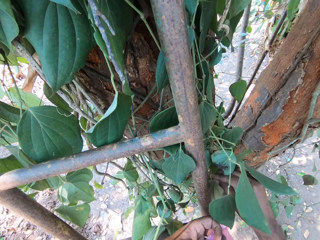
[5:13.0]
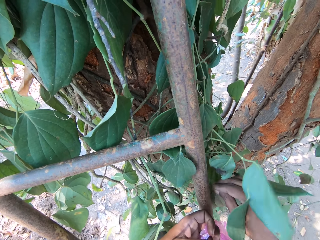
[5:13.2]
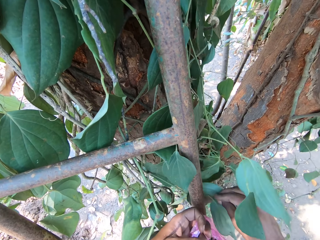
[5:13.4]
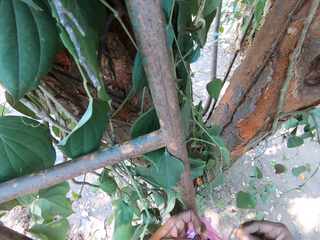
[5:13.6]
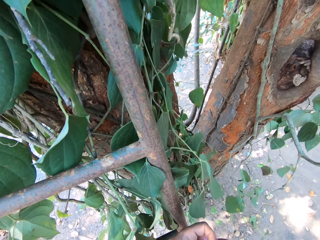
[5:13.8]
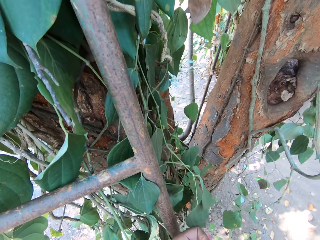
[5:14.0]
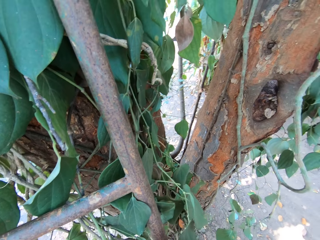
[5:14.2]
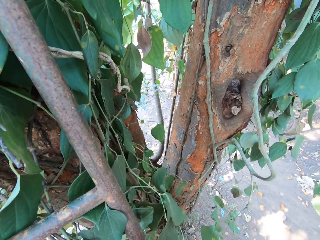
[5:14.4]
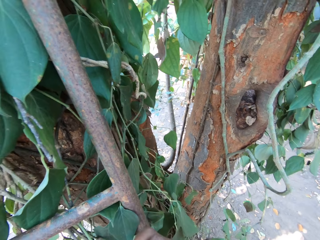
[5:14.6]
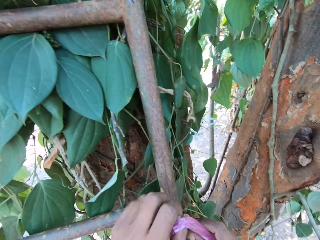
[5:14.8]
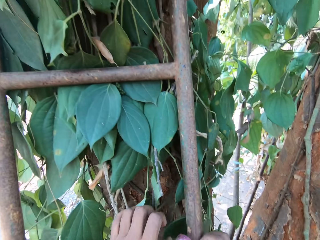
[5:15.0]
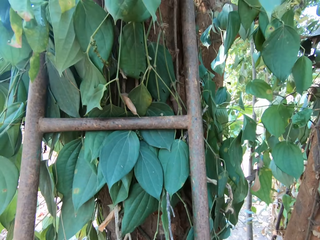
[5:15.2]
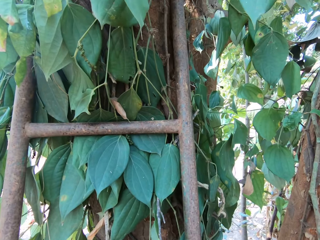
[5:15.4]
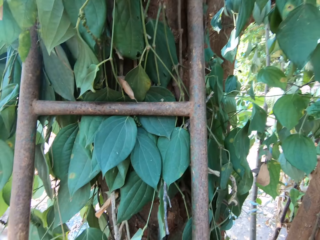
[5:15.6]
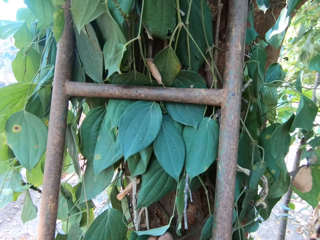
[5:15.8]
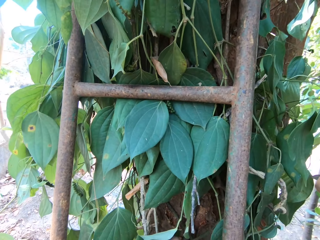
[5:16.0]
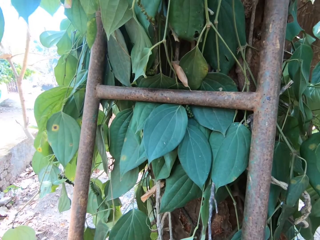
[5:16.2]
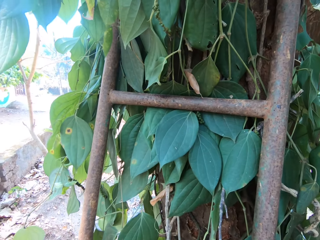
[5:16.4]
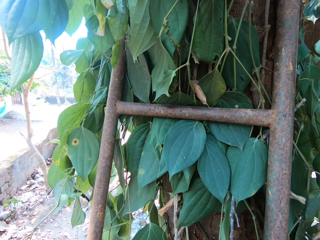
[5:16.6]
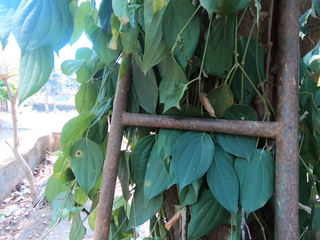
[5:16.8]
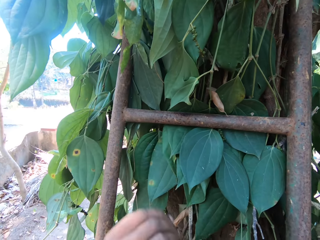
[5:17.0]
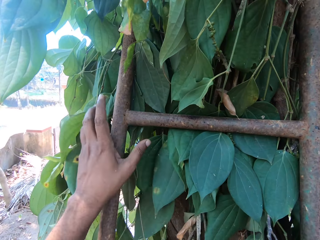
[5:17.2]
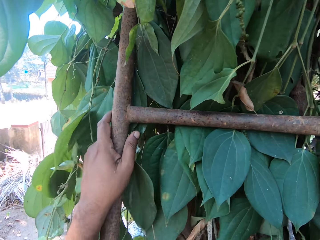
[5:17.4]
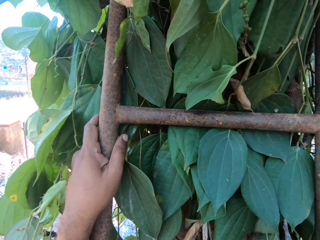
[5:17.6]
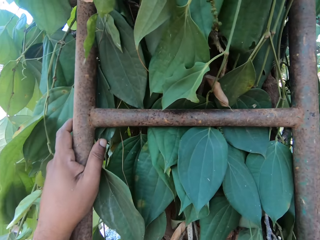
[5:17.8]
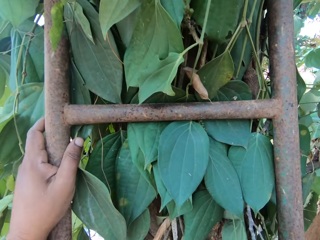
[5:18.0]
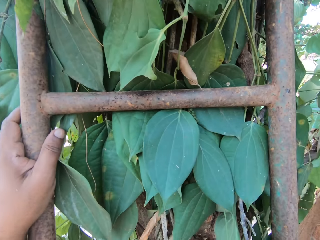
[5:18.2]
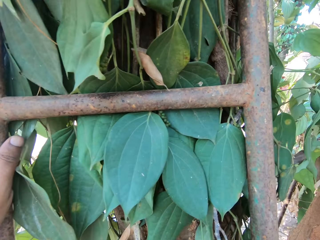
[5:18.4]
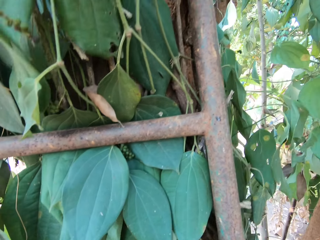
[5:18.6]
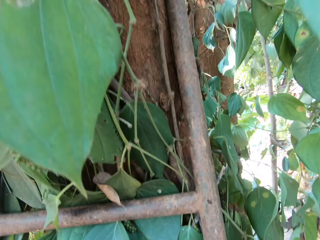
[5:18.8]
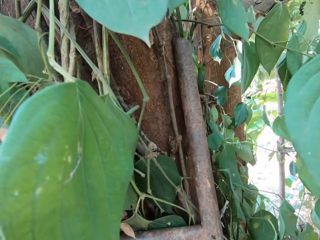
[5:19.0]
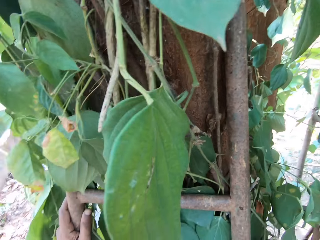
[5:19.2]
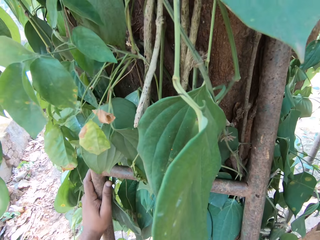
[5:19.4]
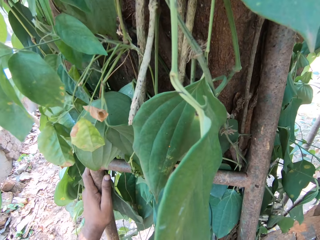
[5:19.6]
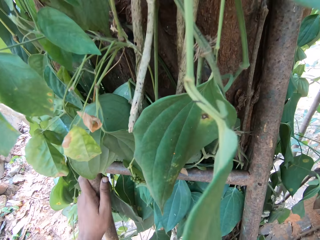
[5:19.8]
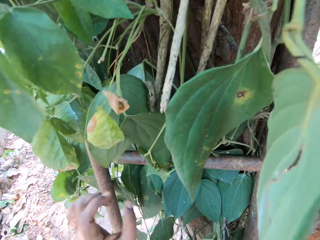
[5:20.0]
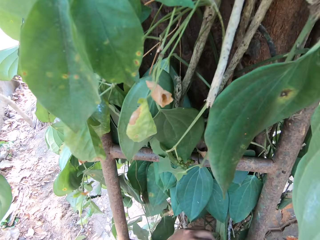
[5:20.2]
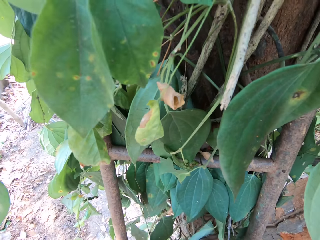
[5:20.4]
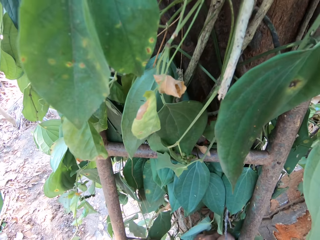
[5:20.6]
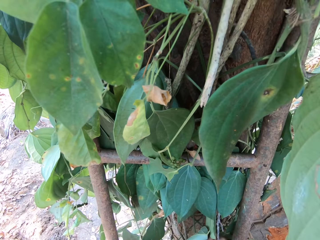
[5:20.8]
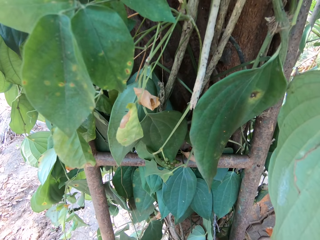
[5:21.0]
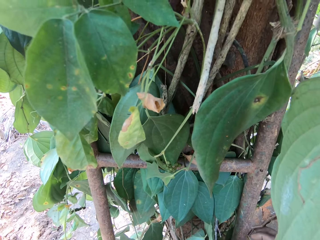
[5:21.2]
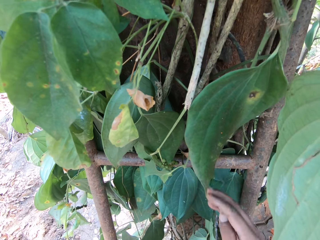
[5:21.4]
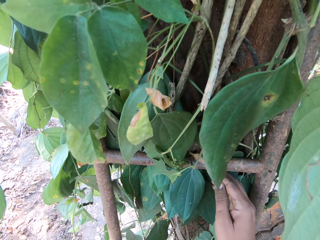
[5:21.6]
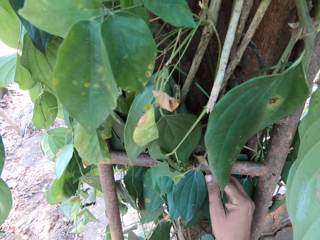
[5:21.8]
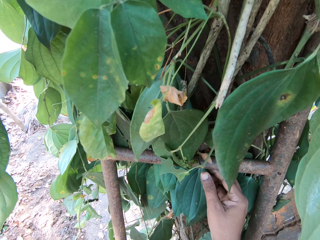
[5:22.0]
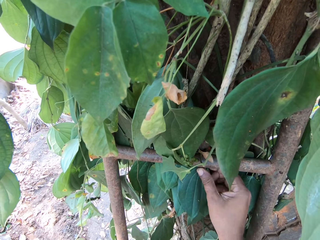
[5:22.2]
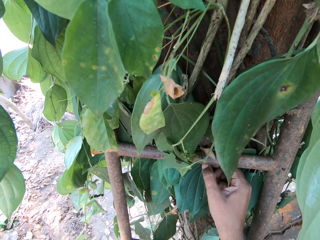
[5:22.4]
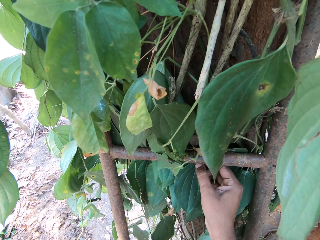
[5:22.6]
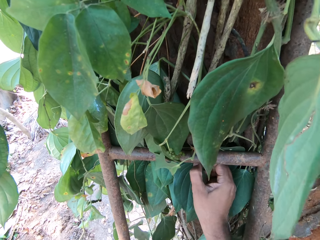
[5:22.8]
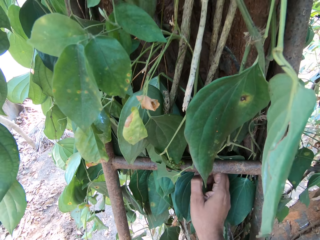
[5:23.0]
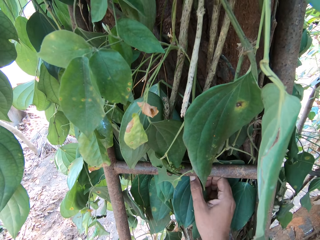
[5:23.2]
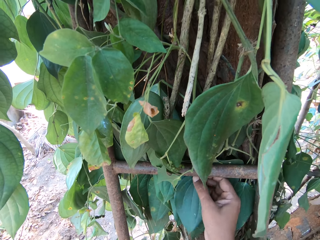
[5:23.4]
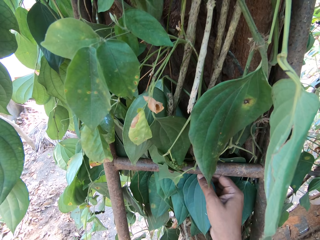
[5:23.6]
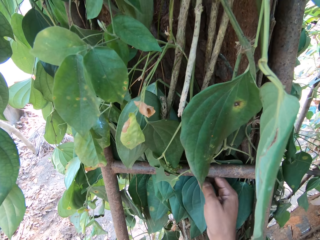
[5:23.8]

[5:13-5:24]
The camera wearer plucks a sea grape fruit or leaf from the tree with his right hand. He places the leaf in the bag. He holds the plastic bag with both hands. He looks around. He holds the ladder with his left hand. He climbs up the ladder on the tree with both limbs. He looks down. He plucks a leaf with the right hand.

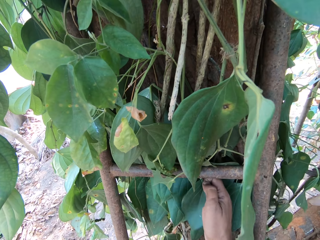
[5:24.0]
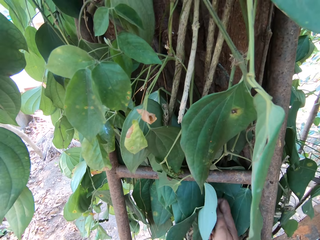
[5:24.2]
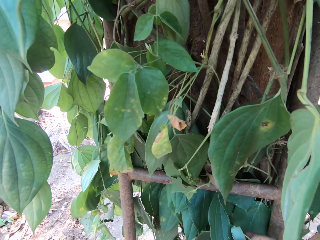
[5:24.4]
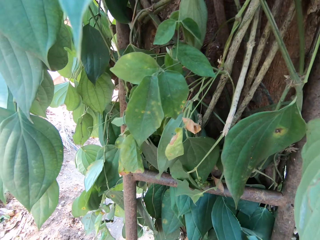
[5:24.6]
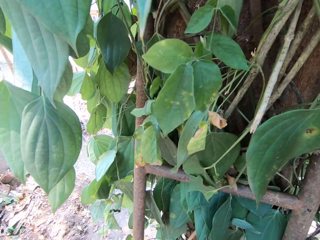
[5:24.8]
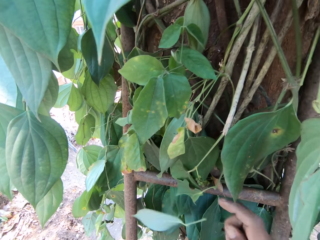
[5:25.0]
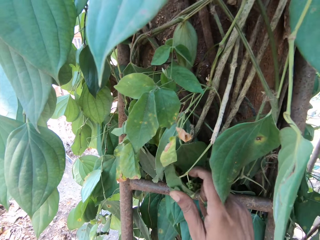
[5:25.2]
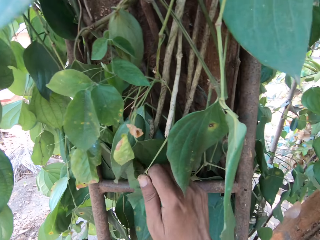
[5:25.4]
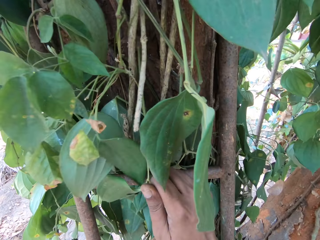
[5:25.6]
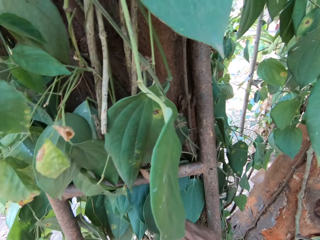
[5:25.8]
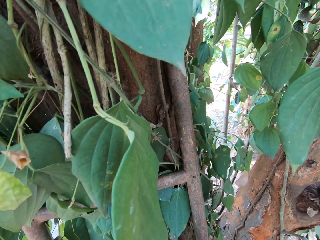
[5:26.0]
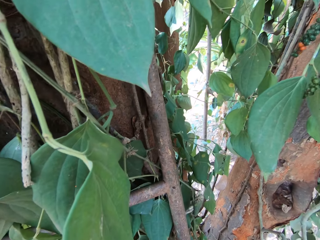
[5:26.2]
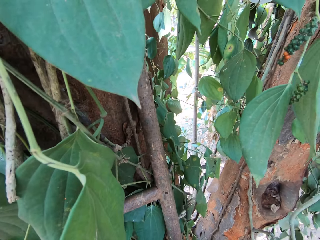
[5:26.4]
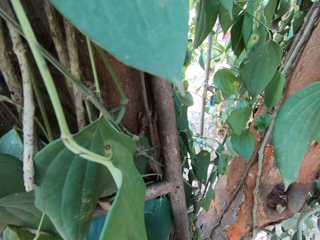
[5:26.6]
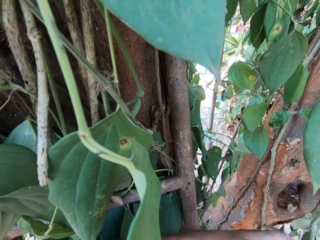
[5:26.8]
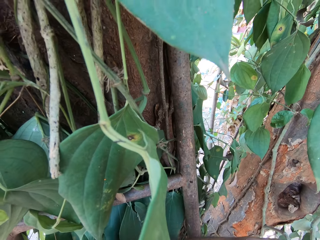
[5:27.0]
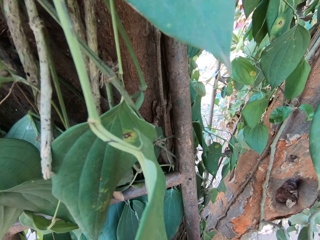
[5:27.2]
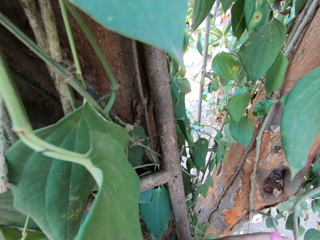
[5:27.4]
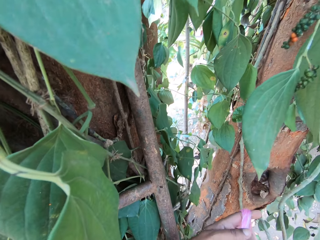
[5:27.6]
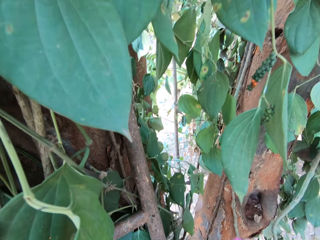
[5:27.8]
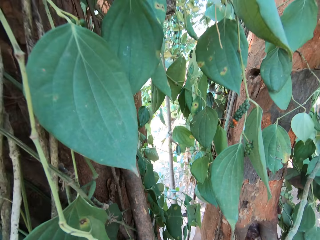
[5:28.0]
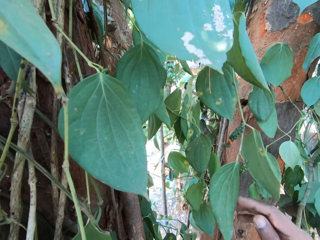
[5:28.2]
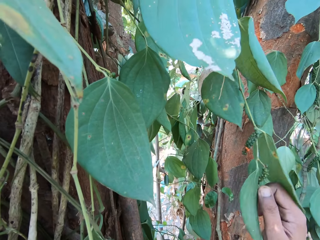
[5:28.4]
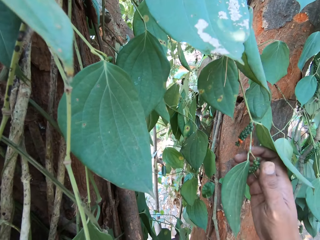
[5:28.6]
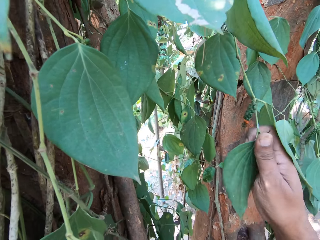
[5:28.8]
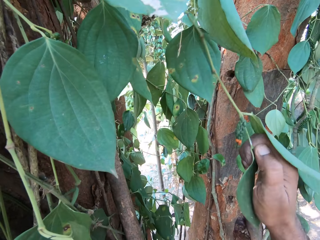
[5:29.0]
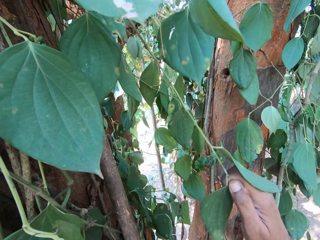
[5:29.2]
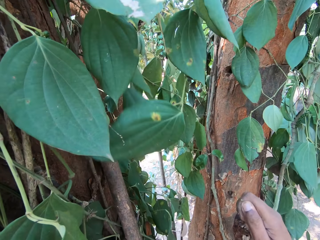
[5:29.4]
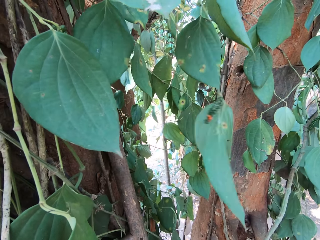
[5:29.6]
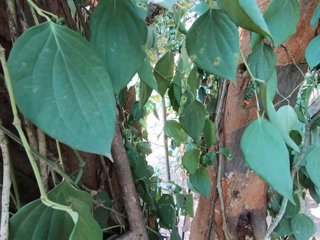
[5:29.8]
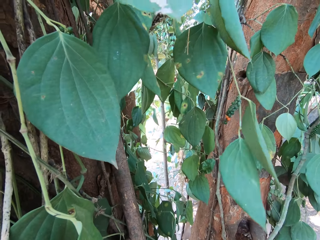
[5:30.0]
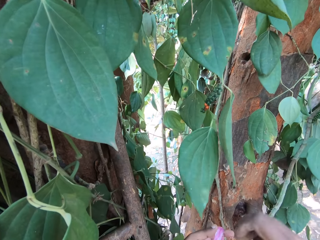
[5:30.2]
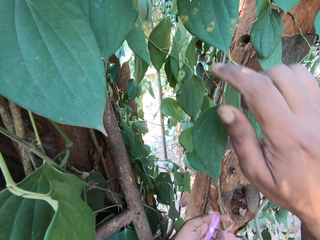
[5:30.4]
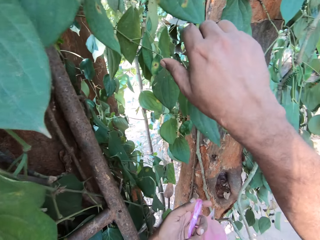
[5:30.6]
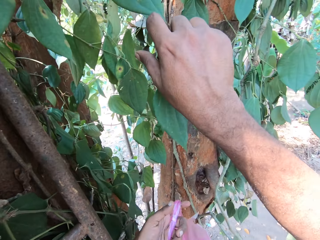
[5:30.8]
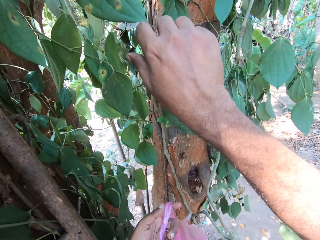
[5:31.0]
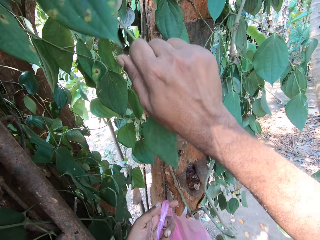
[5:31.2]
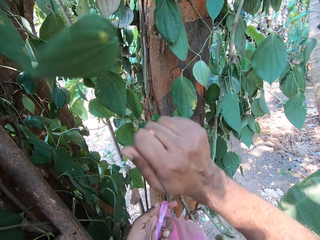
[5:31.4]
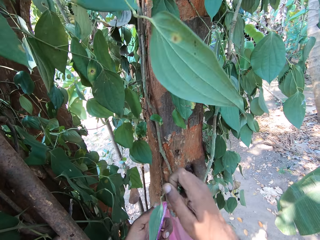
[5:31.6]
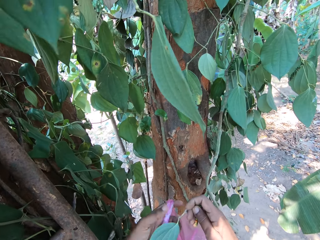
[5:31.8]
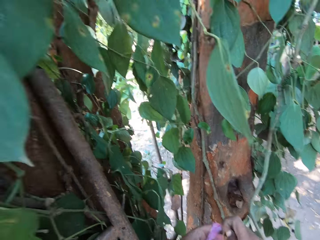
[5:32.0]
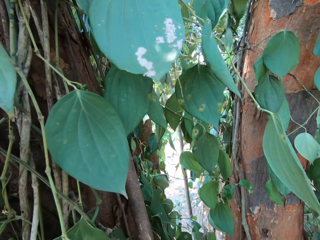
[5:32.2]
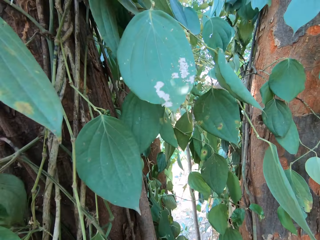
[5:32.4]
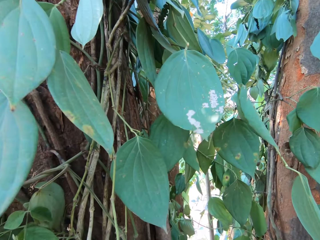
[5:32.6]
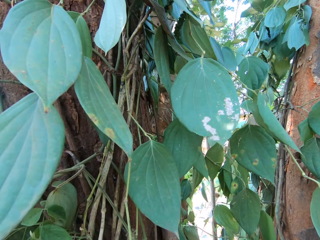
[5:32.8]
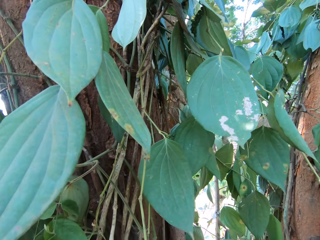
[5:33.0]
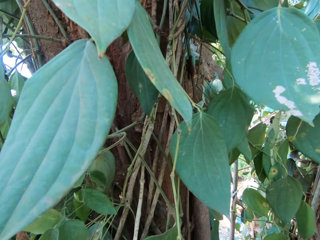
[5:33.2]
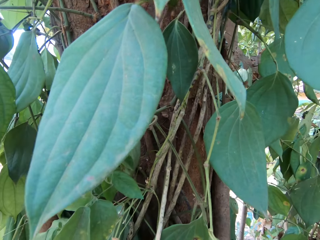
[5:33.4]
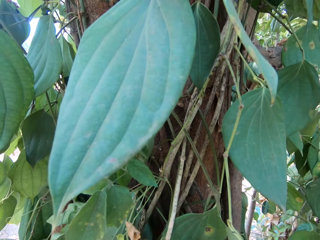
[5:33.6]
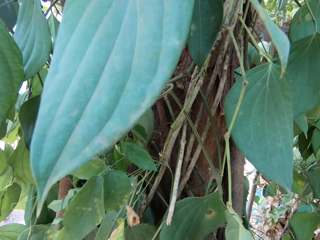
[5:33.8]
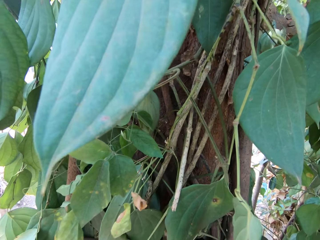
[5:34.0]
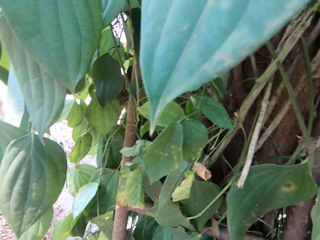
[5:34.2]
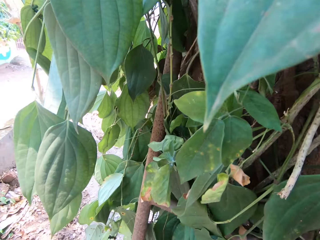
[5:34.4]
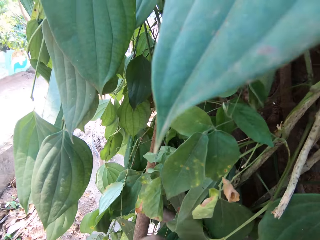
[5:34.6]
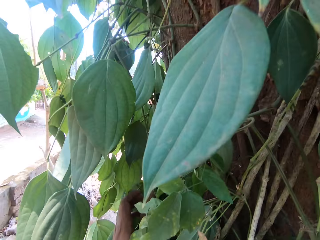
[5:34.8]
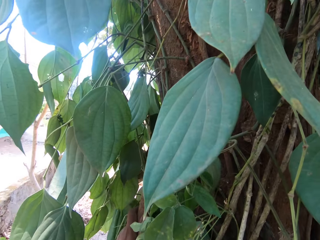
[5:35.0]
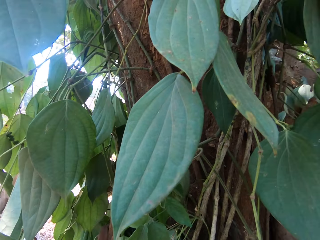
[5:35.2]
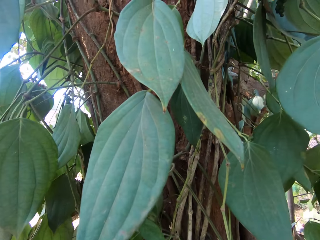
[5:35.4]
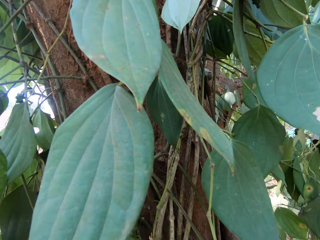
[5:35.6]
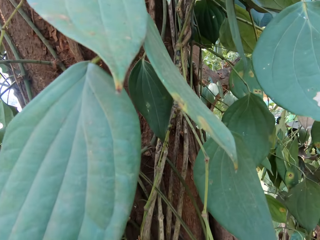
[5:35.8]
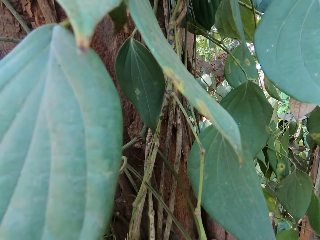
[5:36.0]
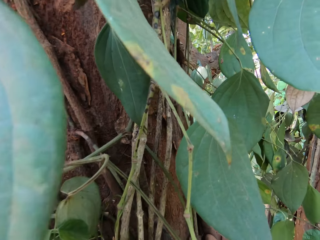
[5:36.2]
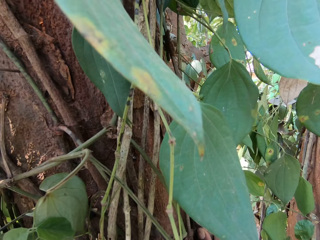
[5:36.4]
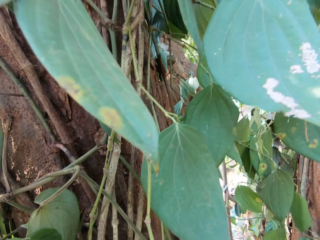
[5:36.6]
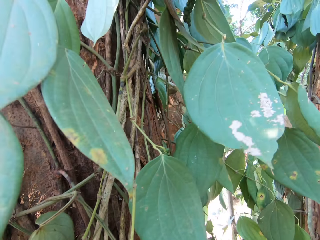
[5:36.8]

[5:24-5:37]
The camera wearer places the leaf in the bag. He plucks a sea grape fruit from the tree with his right hand. He places the leaf in the bag. He plucks a sea grape fruit from the tree with his right hand. He places the leaf in the bag. He plucks a sea grape fruit from the tree with his right hand. He holds a leaf with his left hand. He places the leaf in the bag. He holds the tree with his left hand. He holds the ladder with the left hand.
